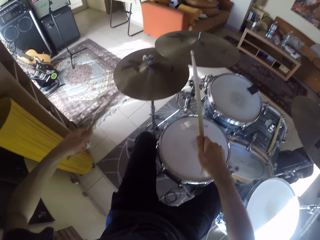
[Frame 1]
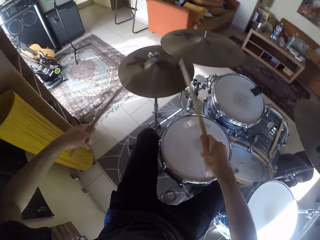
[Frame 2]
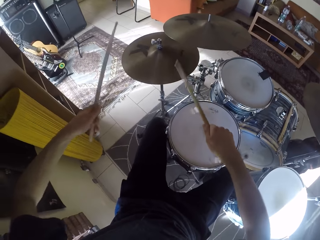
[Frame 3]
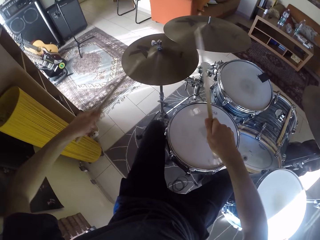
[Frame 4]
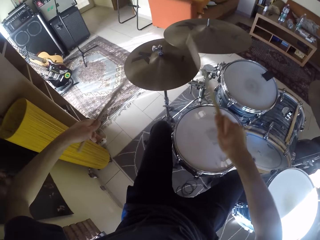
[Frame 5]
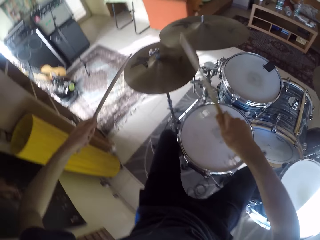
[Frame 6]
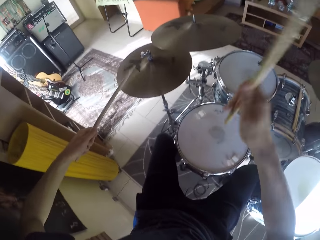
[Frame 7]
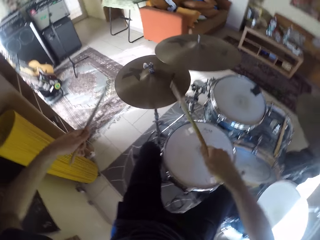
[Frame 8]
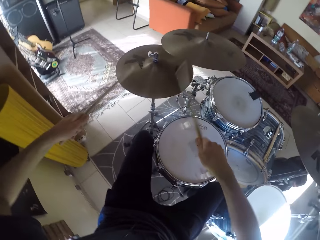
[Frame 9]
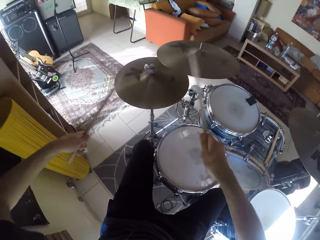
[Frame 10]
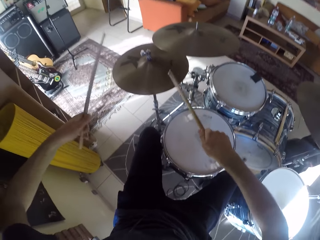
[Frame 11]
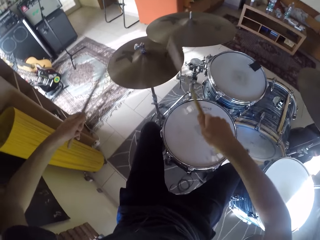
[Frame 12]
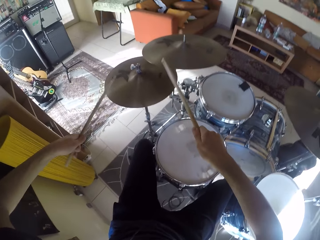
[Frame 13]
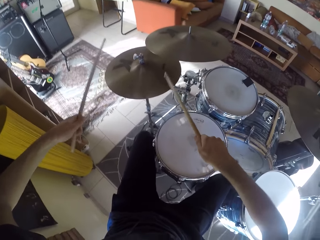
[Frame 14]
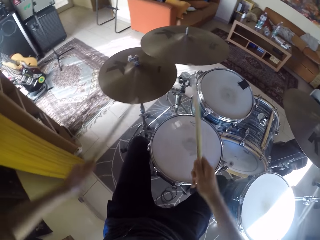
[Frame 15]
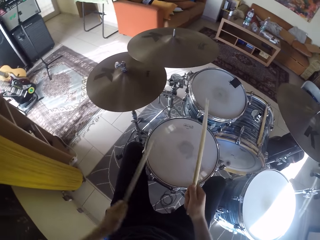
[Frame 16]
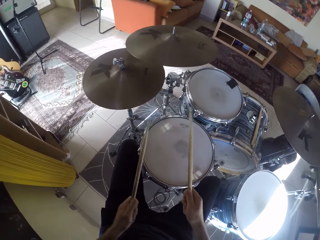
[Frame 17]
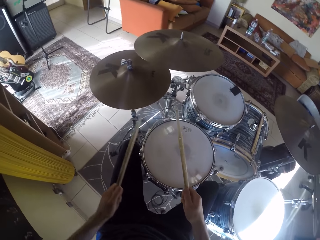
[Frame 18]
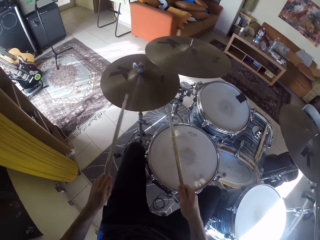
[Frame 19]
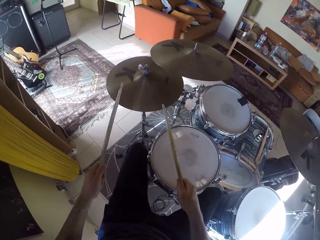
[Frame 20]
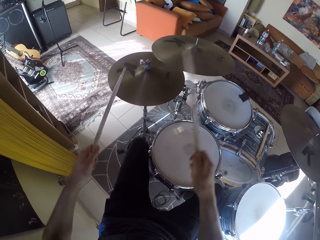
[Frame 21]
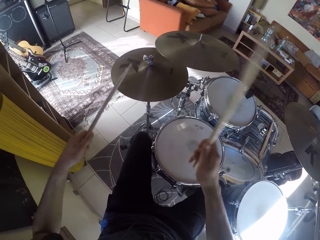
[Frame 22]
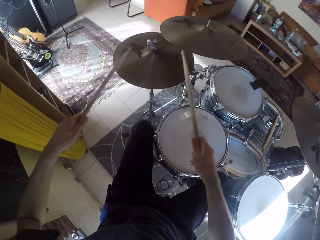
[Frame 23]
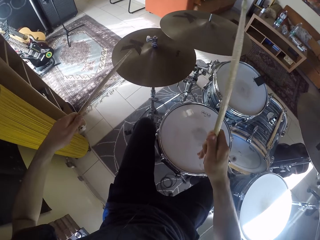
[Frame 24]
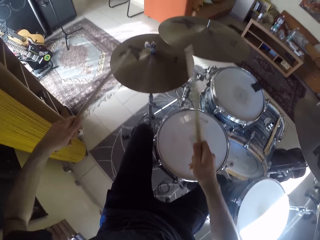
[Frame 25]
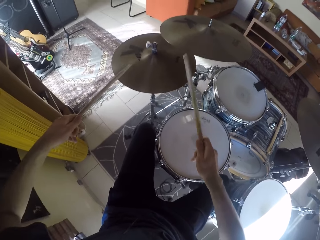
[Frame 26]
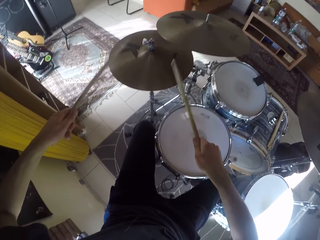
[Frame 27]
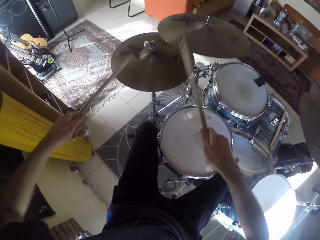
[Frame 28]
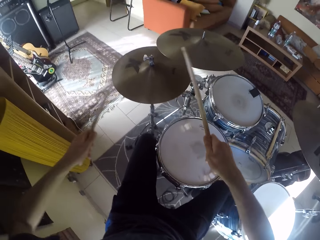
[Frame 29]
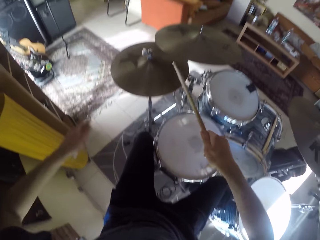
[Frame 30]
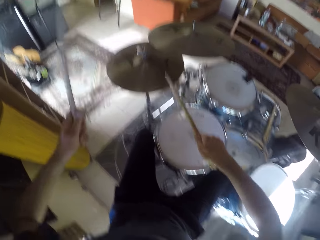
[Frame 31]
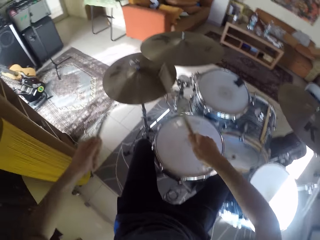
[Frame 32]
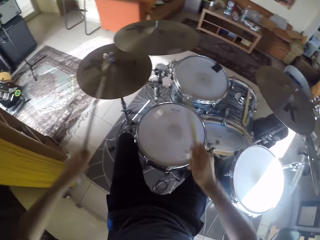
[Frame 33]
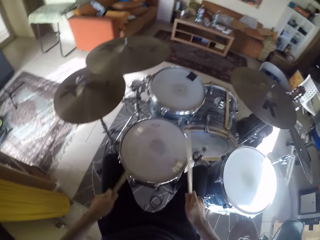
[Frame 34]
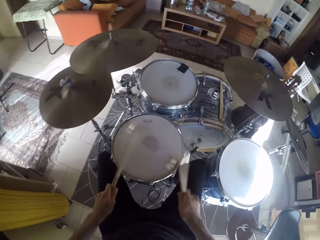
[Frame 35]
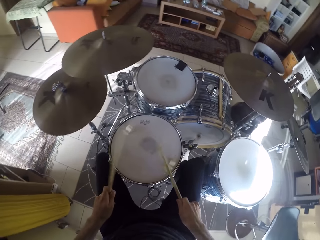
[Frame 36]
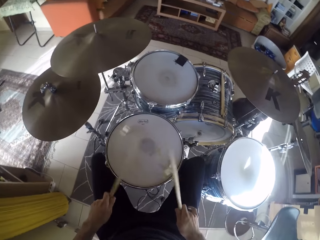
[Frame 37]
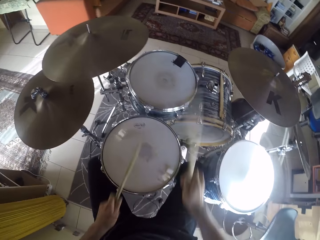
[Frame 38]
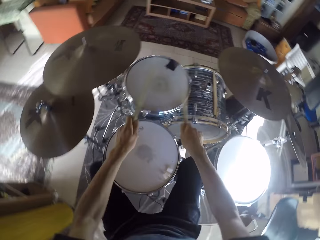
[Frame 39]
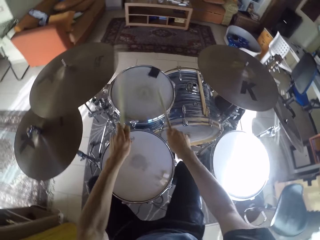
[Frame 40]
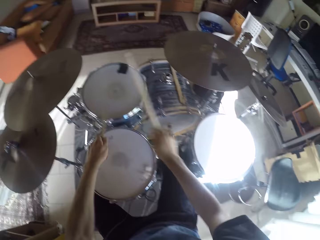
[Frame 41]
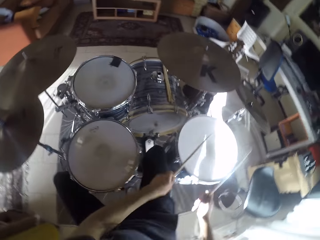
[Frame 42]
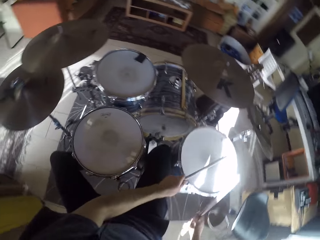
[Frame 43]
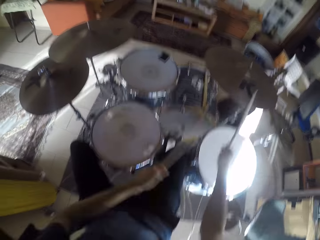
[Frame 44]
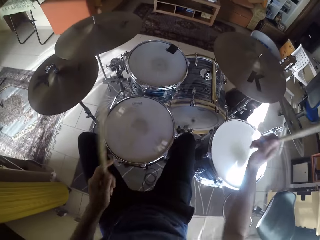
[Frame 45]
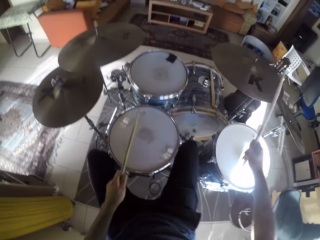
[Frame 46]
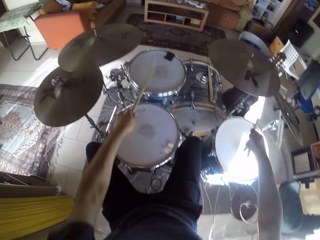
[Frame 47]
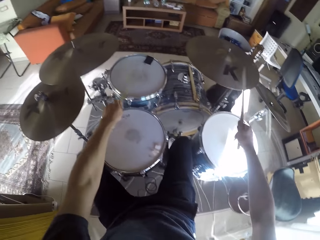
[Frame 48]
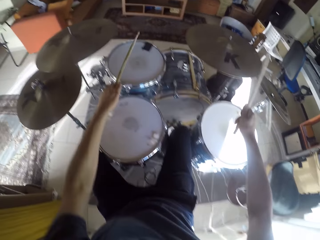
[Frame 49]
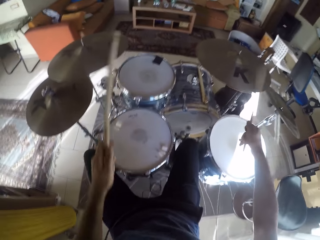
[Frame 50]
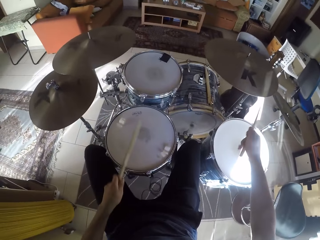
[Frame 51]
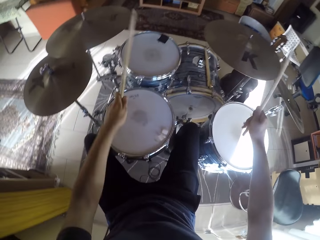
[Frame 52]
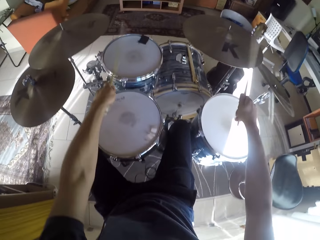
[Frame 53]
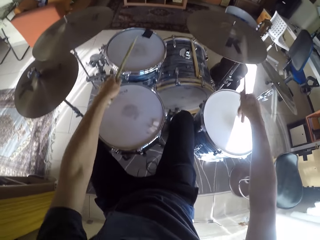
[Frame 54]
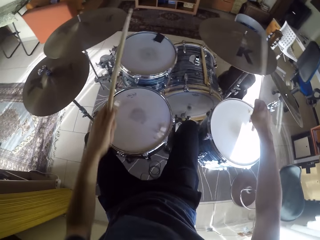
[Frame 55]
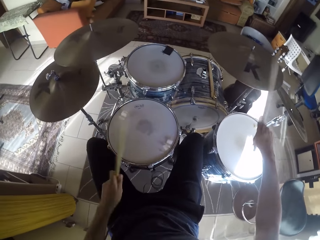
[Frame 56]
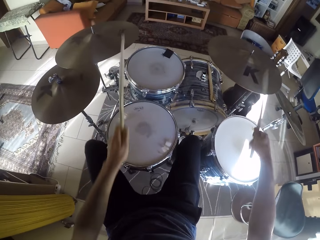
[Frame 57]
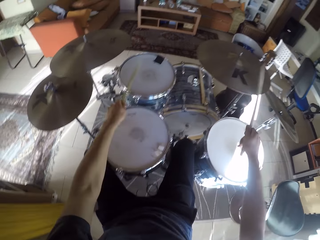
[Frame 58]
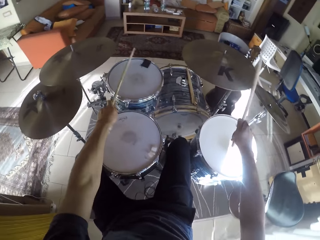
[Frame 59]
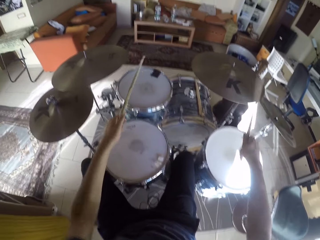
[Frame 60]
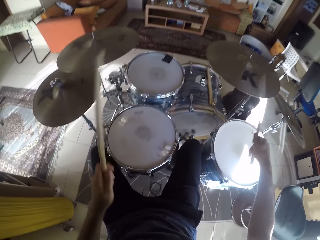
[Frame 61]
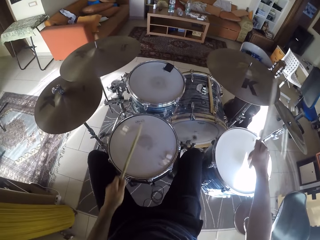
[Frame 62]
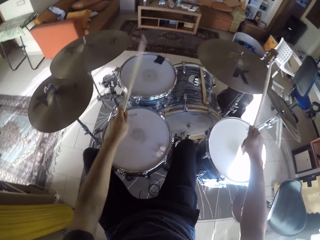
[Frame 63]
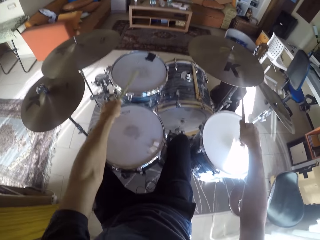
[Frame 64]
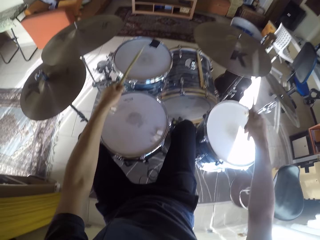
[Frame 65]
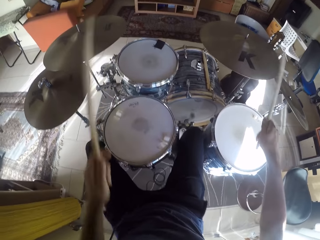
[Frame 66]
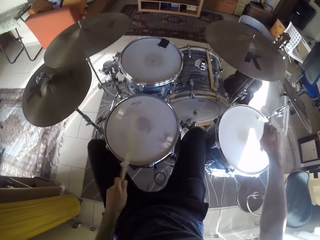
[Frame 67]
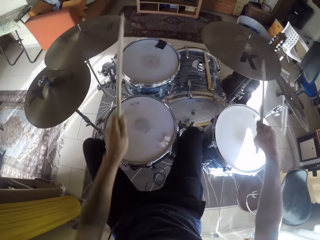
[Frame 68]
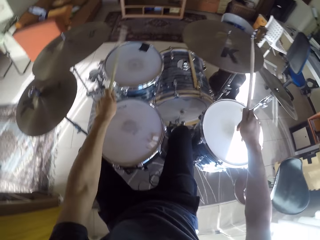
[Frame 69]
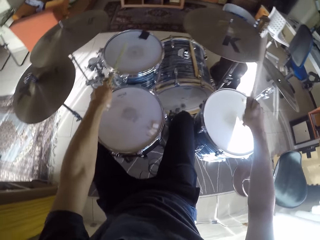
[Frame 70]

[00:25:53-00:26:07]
The camera wearer plays the drum set with the drumsticks in his hands. He plays the drum set with his left leg together with the drumsticks in his hands. He plays the drum set with the drumsticks in his hands. He plays the drum set with his legs together with the drumsticks in his hands. He plays the drum set with his right leg together with the drumsticks in his hands.

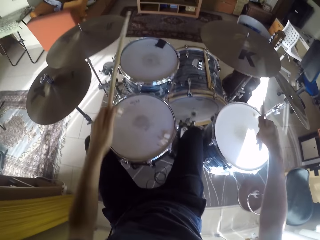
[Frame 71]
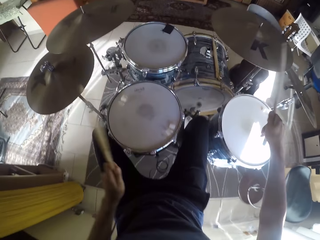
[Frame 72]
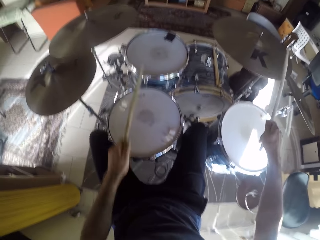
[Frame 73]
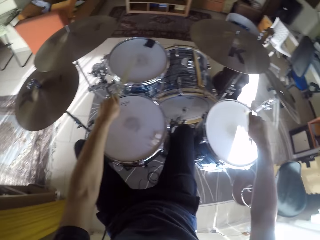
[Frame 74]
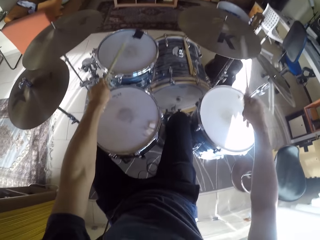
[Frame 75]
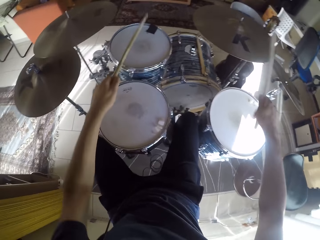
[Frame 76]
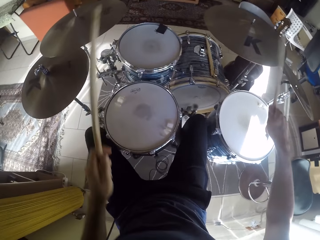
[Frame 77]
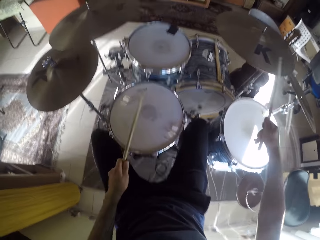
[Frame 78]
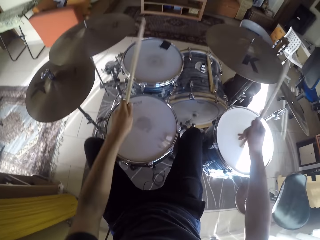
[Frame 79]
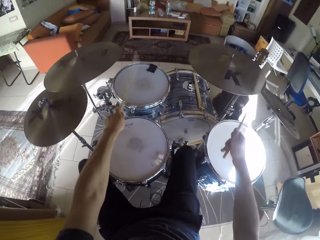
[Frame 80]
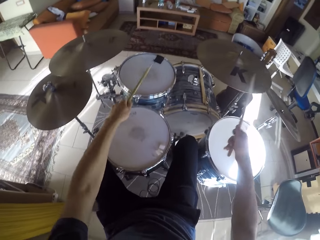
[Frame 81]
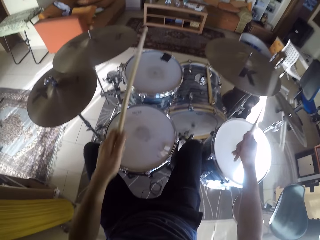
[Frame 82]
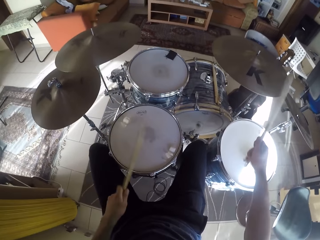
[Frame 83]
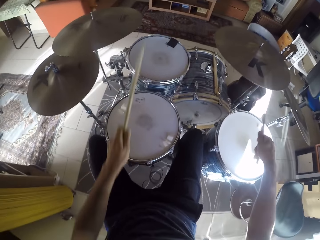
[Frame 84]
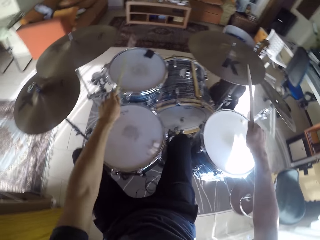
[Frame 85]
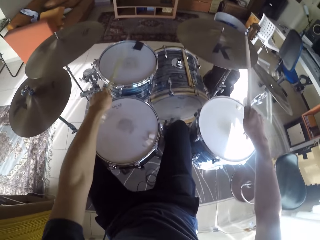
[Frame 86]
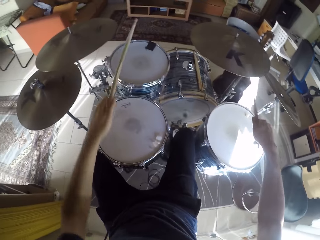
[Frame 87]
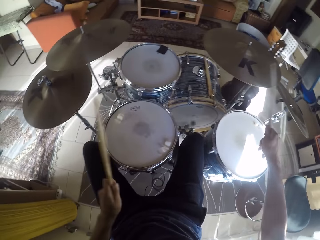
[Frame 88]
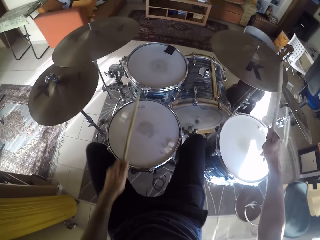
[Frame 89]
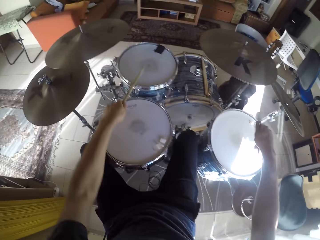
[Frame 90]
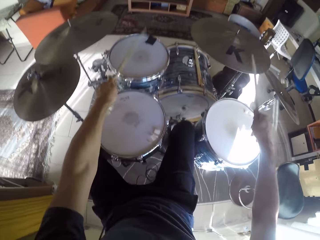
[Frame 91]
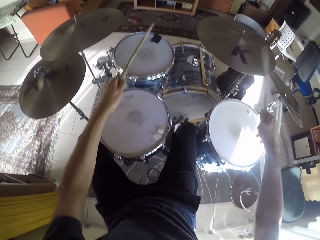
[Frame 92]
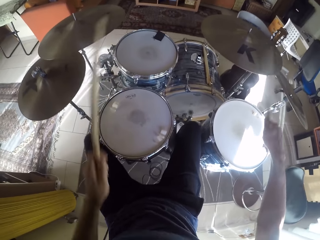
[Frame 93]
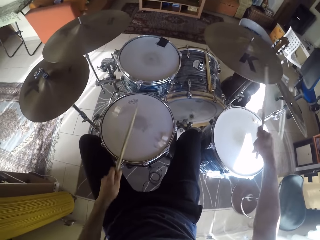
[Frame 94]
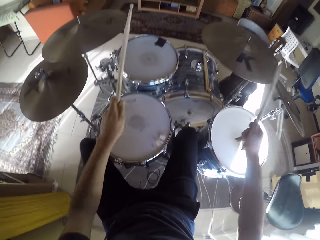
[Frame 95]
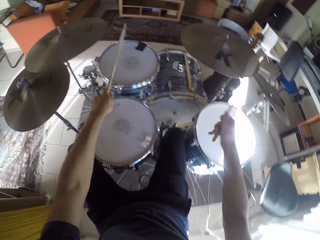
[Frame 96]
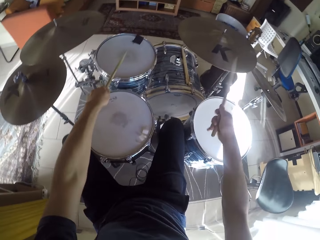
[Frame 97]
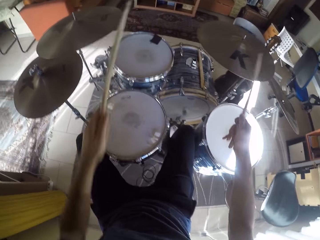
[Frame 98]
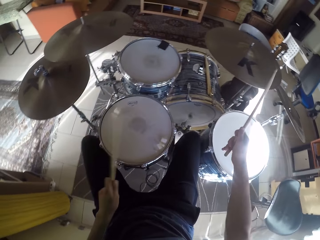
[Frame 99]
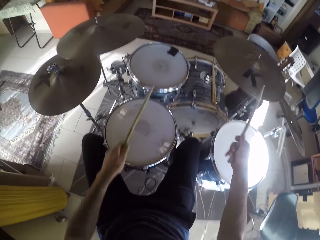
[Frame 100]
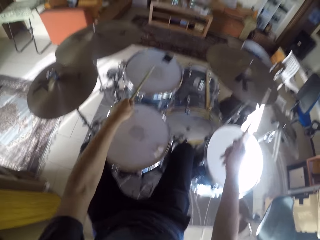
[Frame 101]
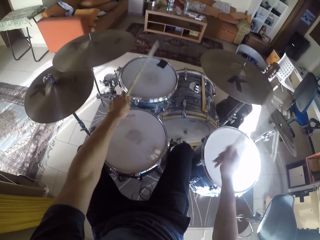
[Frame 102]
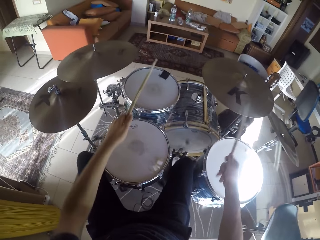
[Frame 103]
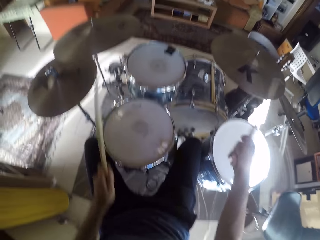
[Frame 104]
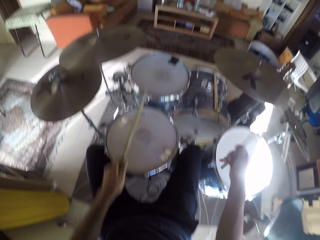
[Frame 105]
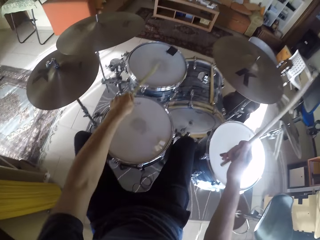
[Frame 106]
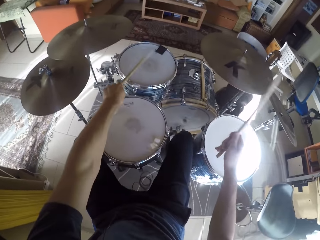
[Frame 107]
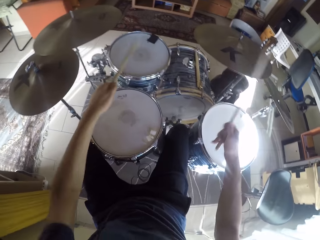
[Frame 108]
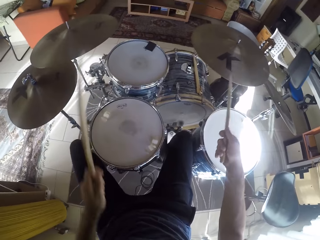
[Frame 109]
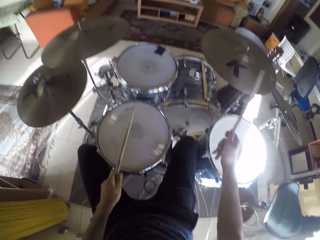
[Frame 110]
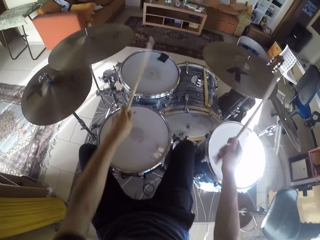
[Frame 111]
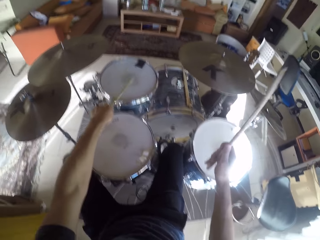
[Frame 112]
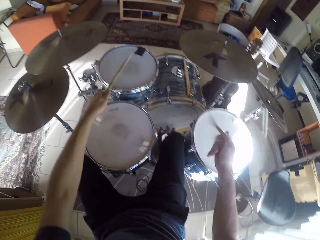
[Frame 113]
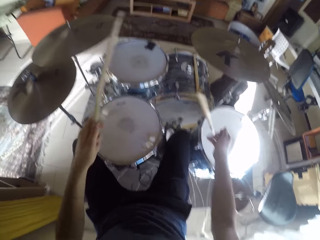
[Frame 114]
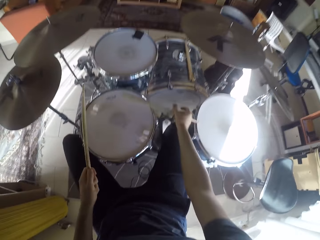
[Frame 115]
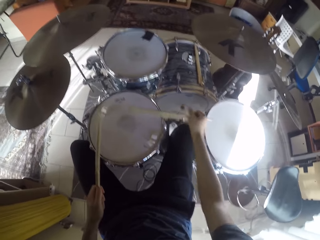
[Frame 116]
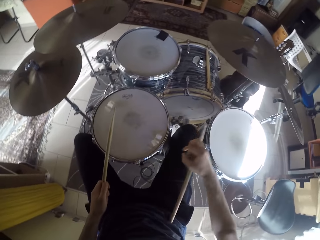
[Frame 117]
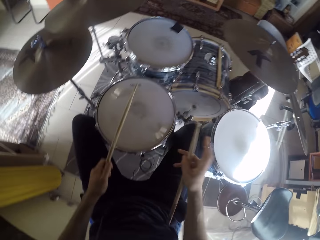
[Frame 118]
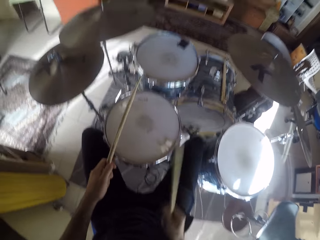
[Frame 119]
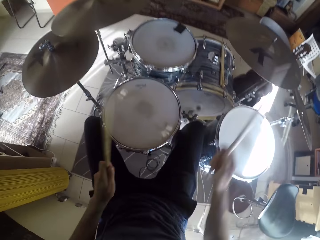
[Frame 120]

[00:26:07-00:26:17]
The camera wearer flips the drumstick in his right hand.
